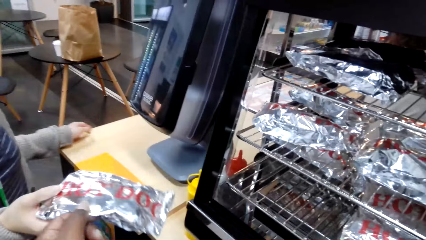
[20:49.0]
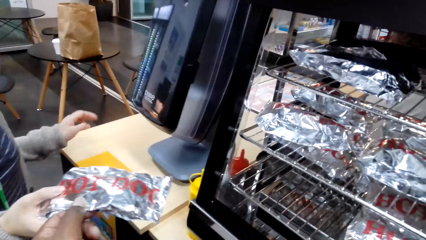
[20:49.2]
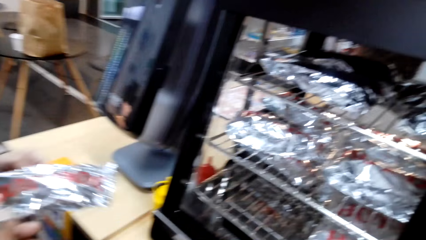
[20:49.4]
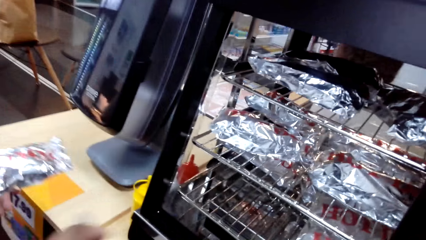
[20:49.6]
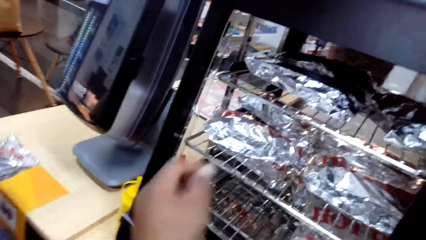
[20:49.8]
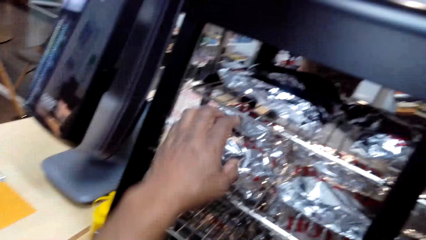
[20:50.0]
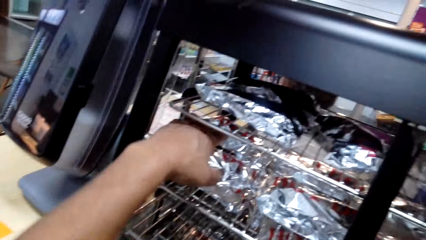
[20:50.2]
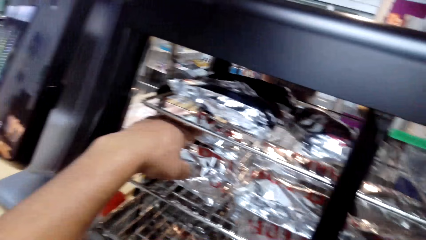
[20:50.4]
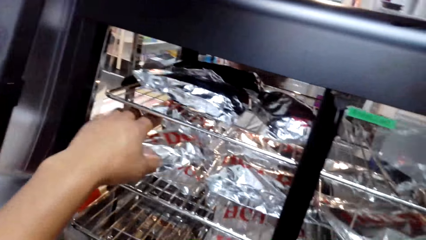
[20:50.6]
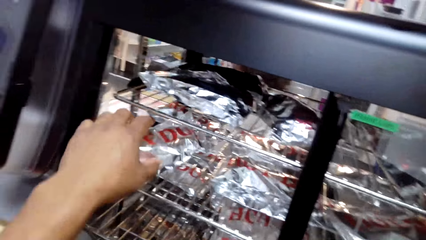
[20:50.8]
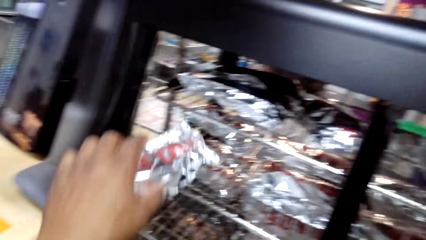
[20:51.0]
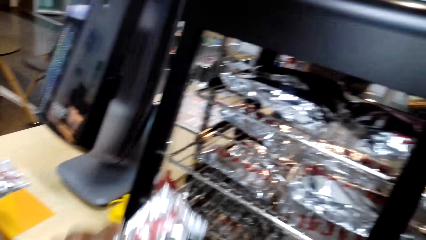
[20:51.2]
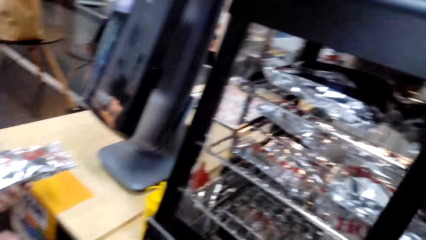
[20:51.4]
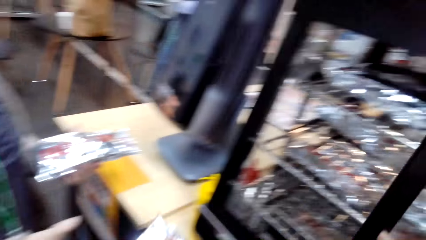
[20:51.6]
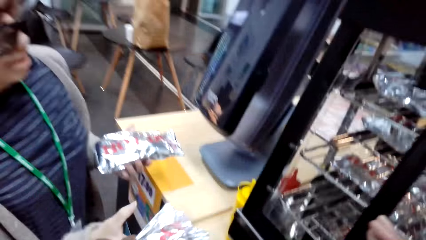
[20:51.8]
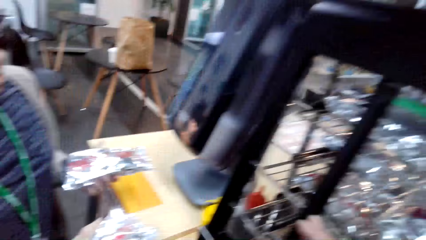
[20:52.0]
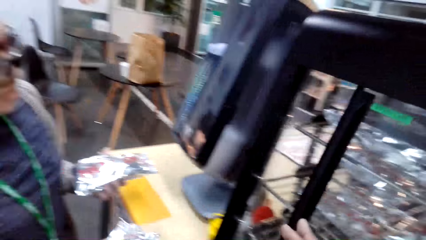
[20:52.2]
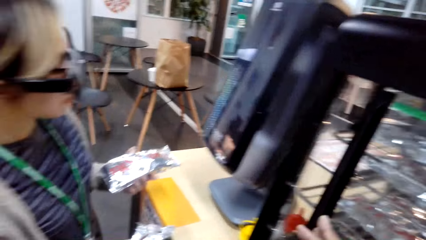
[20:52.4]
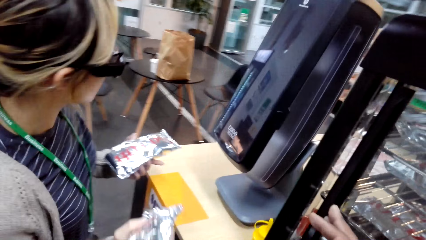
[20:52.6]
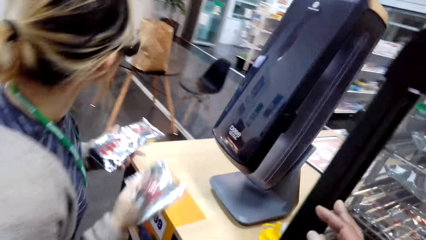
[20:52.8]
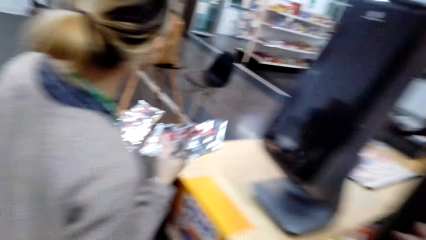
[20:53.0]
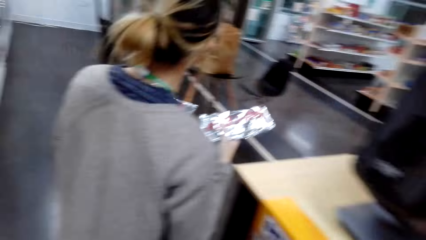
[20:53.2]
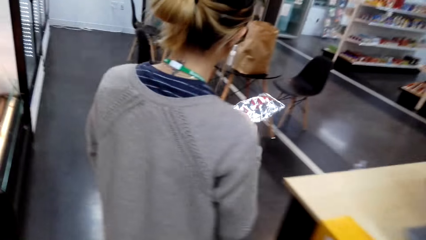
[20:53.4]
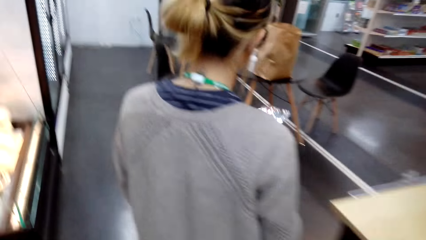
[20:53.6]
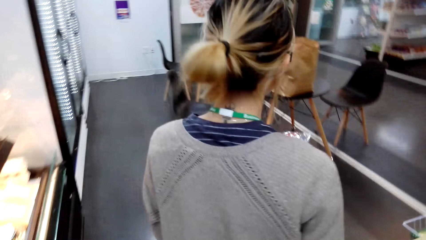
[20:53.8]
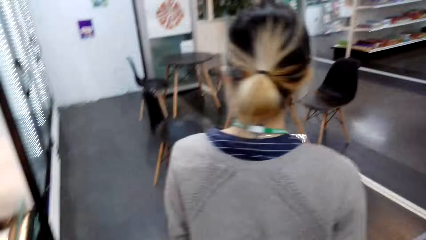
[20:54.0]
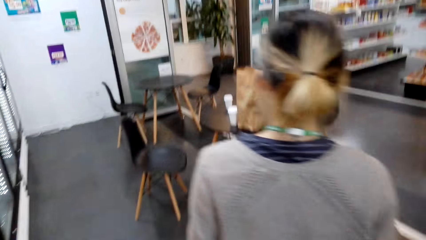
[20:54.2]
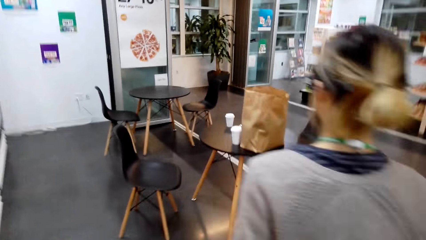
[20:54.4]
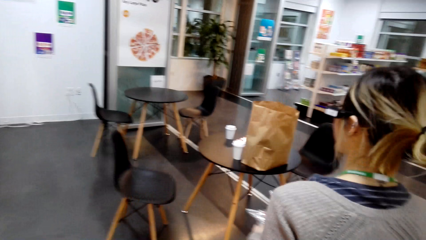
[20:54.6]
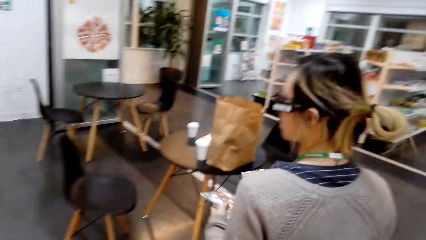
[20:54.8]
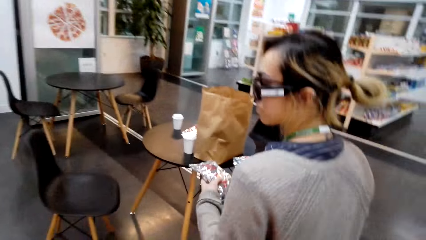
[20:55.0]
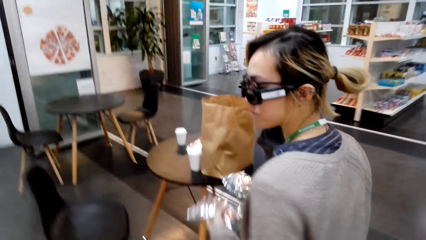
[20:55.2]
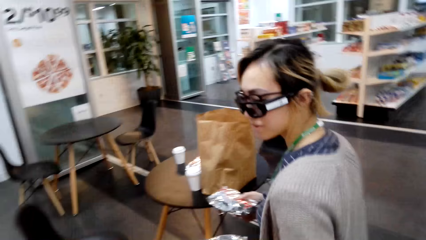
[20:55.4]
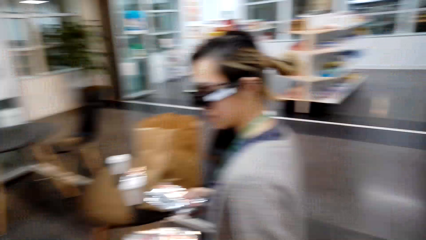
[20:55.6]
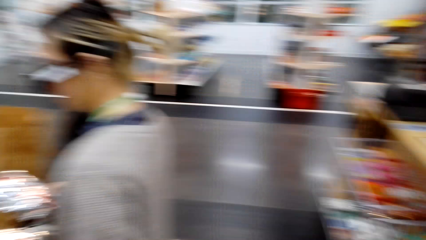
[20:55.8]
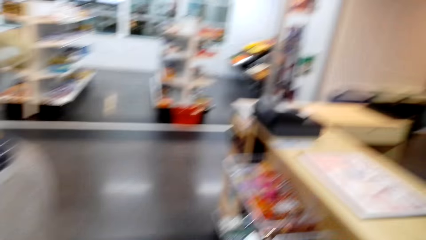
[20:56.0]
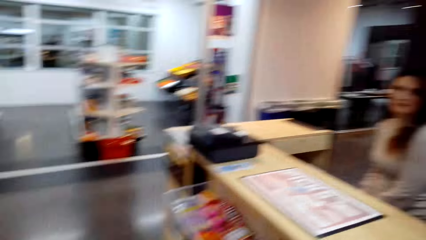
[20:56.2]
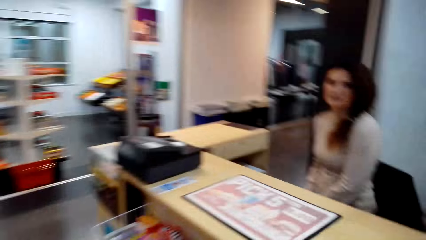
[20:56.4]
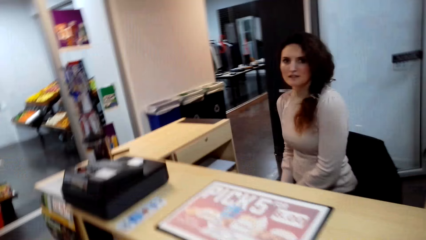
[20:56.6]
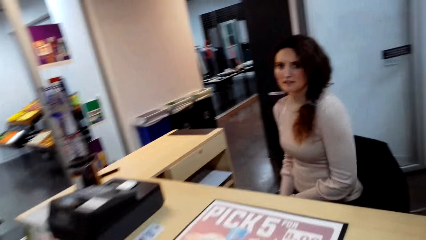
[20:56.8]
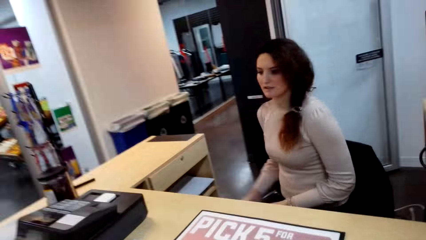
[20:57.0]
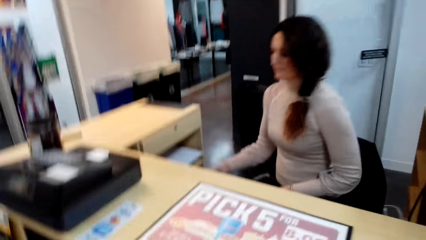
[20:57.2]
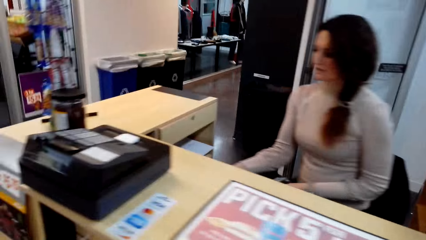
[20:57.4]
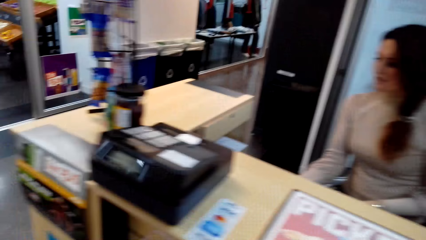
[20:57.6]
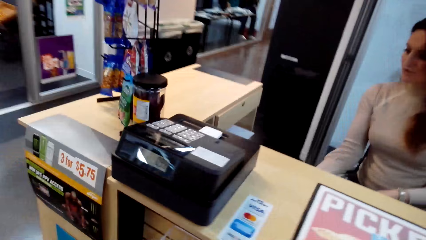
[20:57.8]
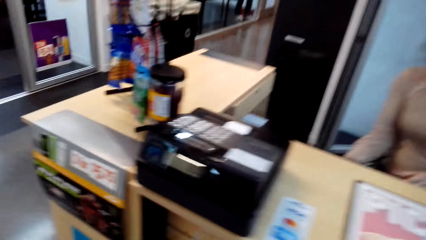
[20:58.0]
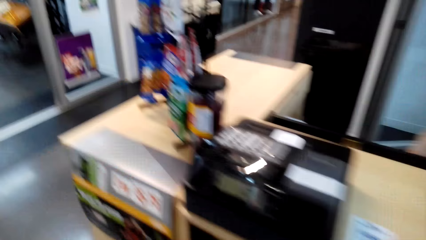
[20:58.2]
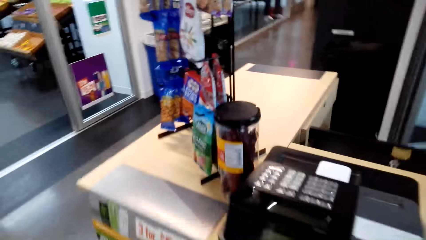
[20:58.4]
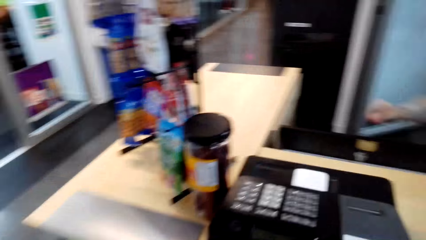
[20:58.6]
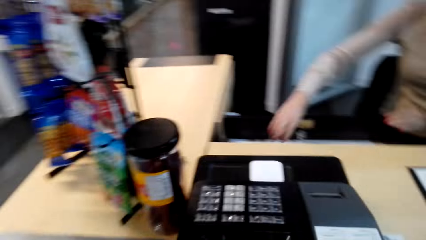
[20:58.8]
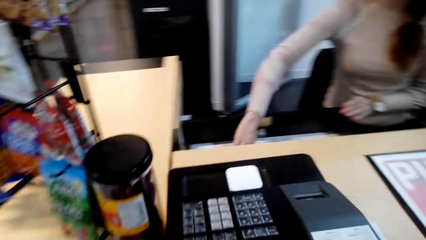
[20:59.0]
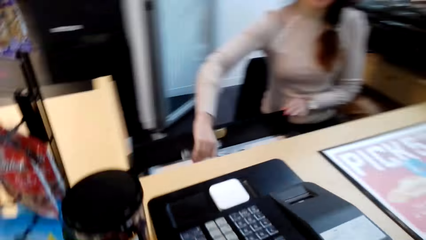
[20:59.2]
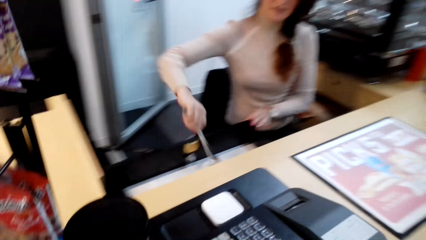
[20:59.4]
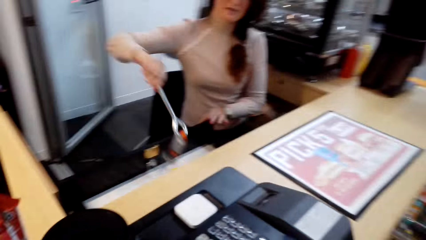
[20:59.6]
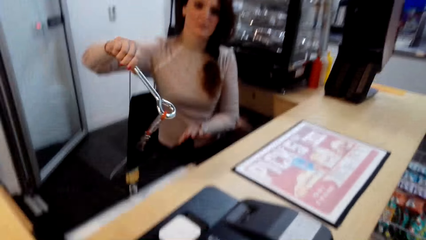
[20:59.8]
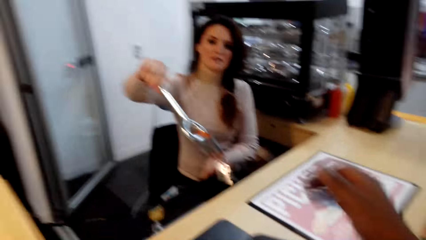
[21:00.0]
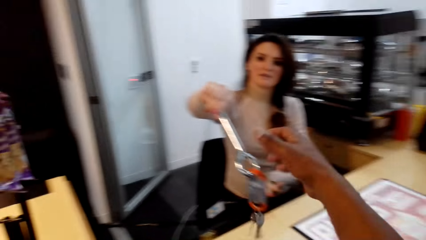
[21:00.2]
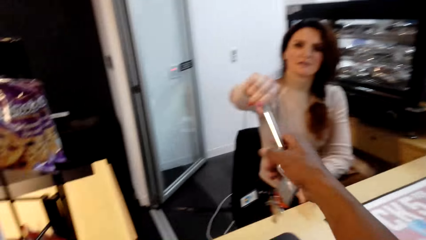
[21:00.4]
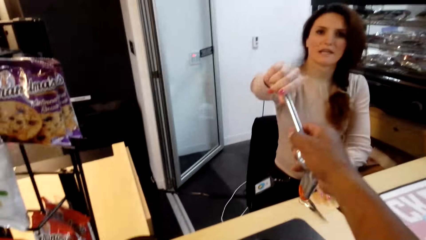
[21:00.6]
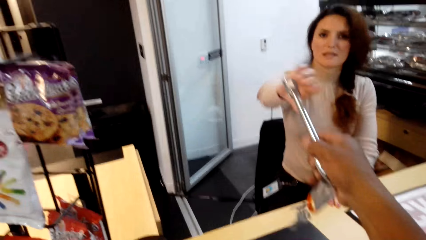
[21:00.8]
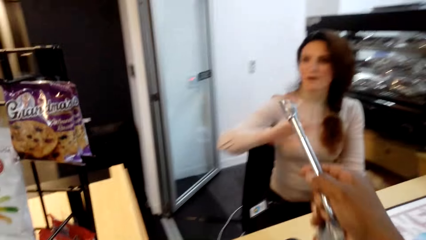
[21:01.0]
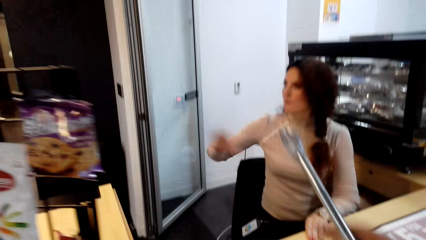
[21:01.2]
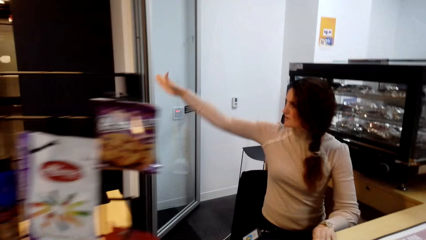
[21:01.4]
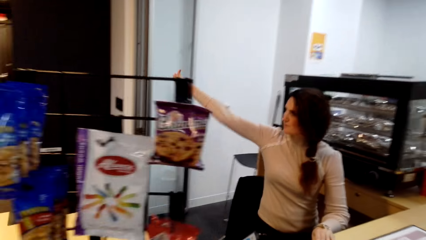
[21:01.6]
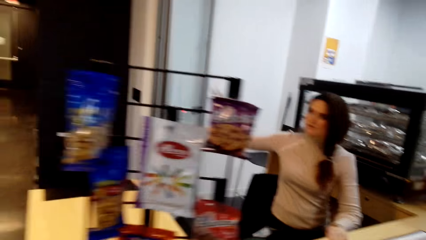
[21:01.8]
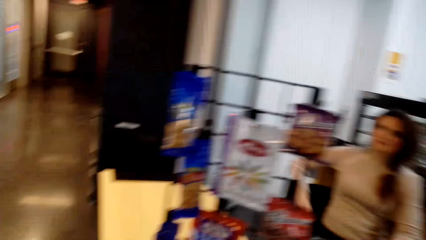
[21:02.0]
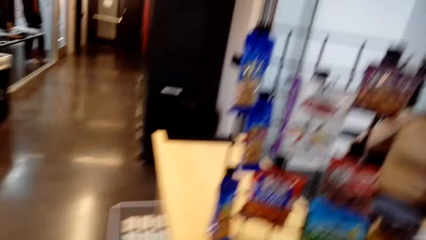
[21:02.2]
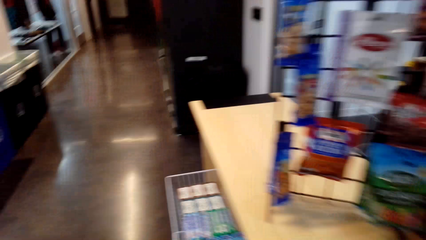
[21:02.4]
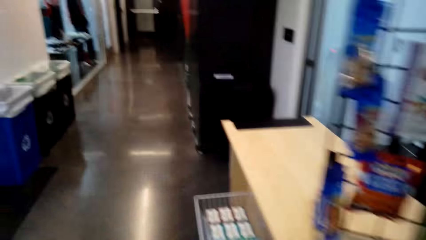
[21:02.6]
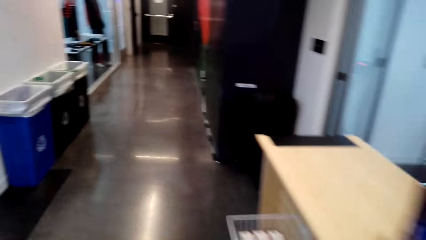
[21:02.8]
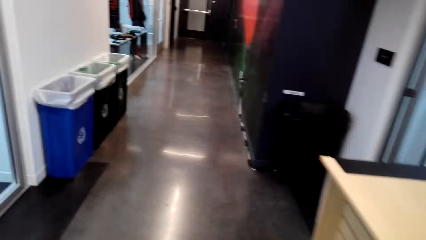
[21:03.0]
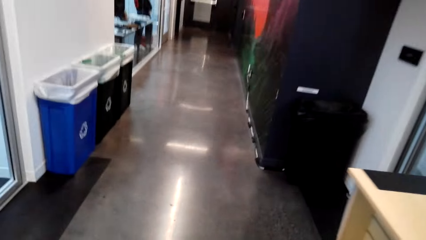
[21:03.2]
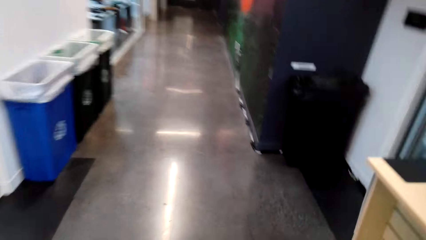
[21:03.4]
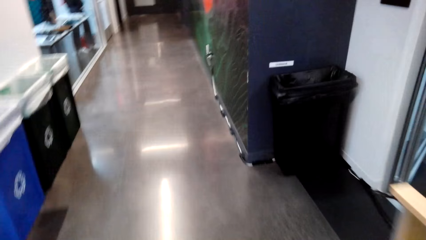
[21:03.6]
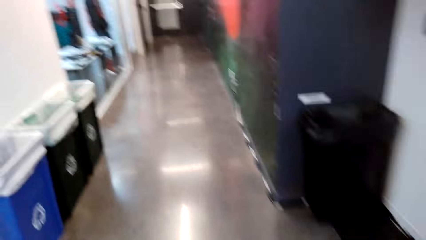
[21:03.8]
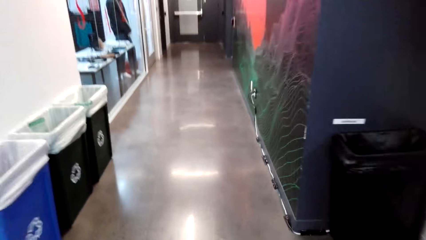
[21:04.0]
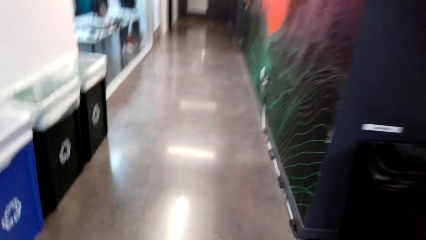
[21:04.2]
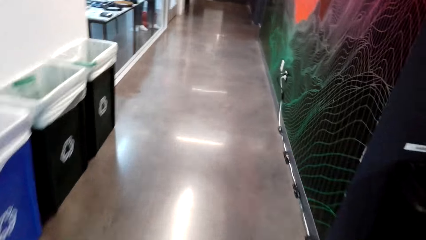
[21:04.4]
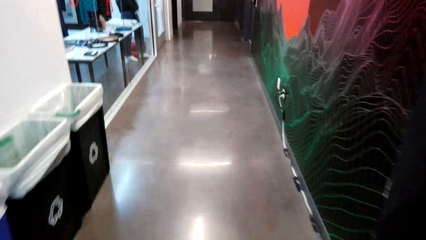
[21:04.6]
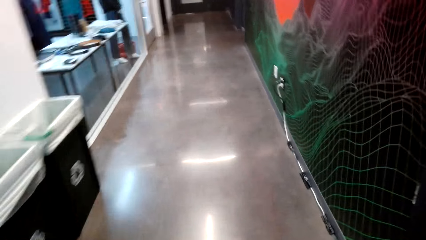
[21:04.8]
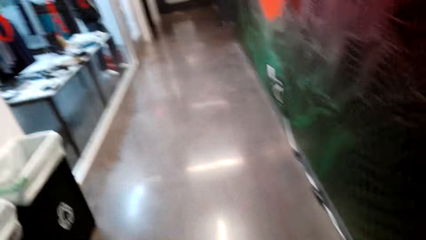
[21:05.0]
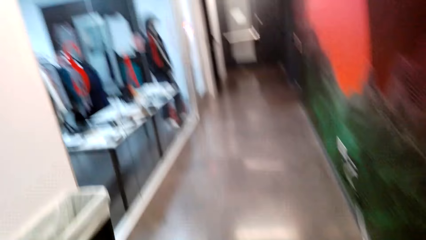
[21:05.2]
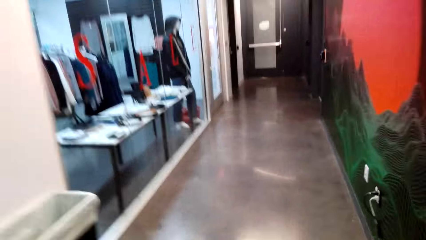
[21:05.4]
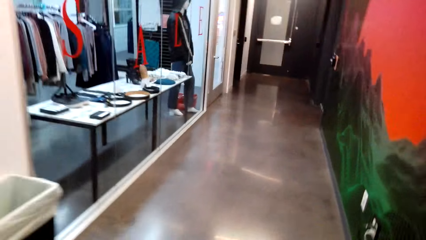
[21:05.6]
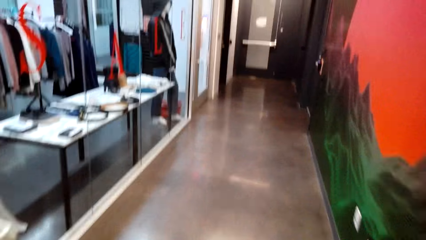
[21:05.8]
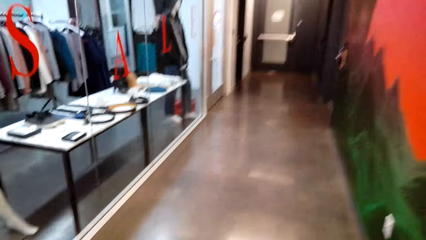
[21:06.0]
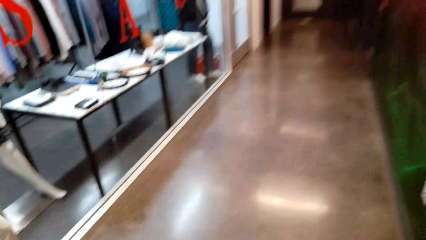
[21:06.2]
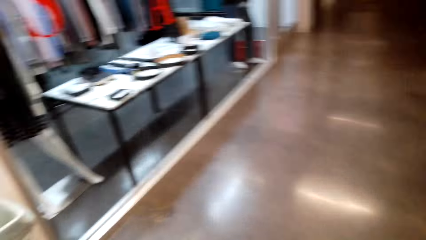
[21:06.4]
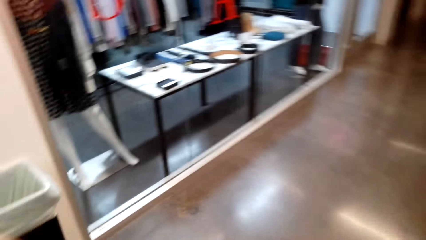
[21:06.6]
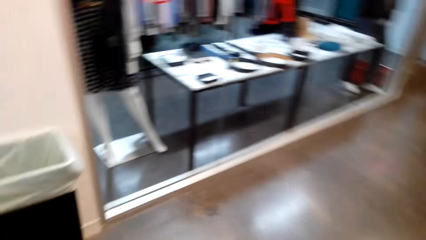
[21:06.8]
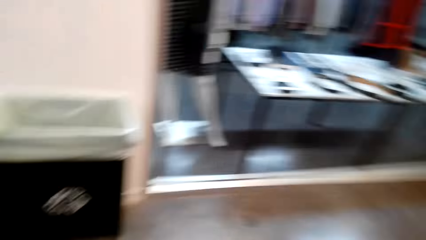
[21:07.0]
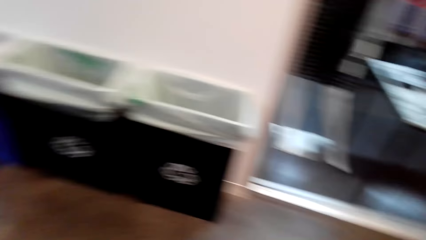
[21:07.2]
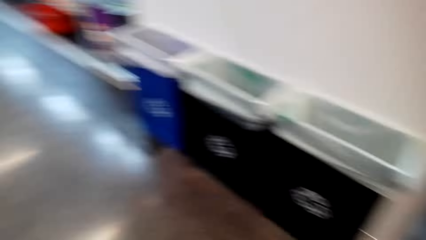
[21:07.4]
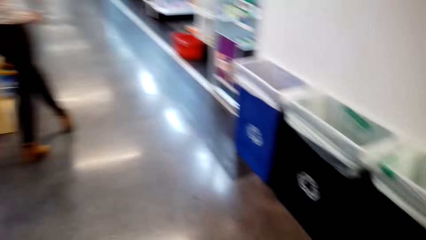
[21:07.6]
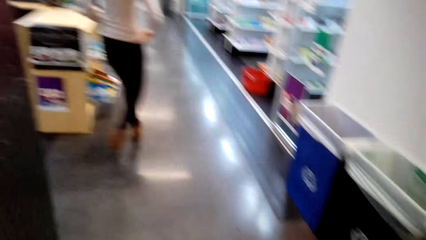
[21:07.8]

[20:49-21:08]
A woman takes something from the camera wearer. The camera wearer picks up something. They close the glass. The woman walks around. Another woman carries something. The camera wearer takes the spanner from the other woman. They walk around.
